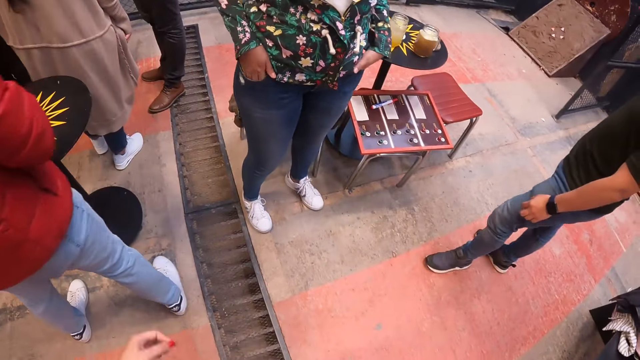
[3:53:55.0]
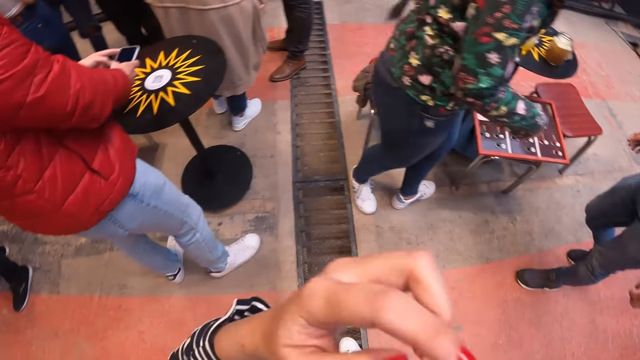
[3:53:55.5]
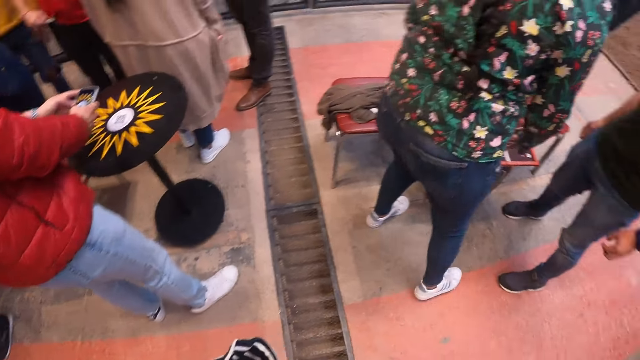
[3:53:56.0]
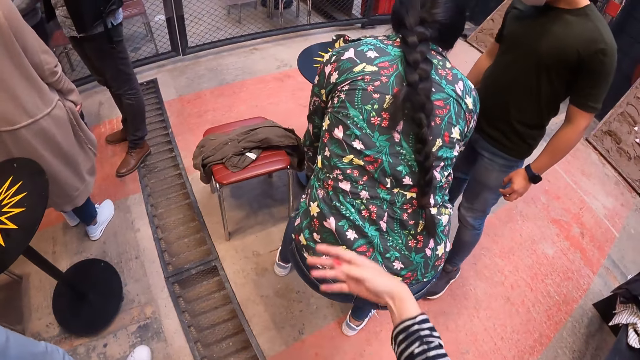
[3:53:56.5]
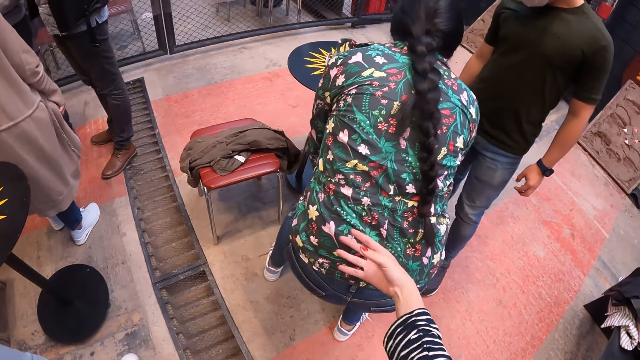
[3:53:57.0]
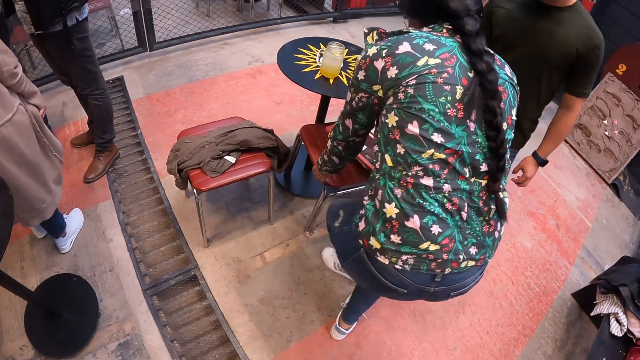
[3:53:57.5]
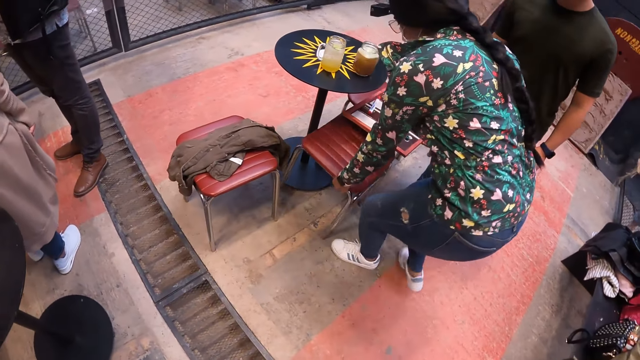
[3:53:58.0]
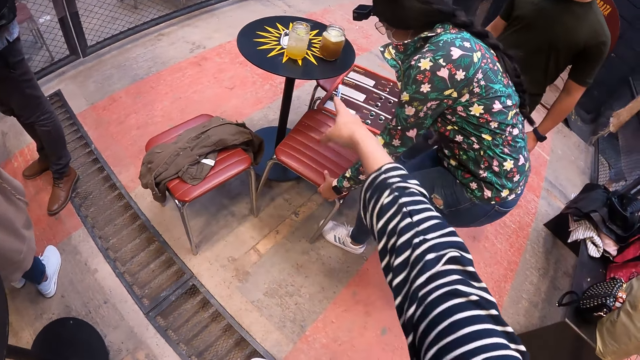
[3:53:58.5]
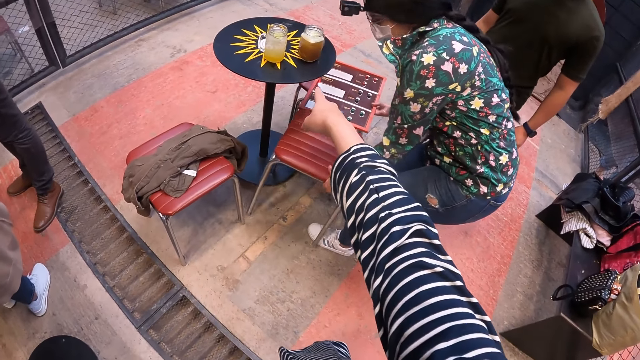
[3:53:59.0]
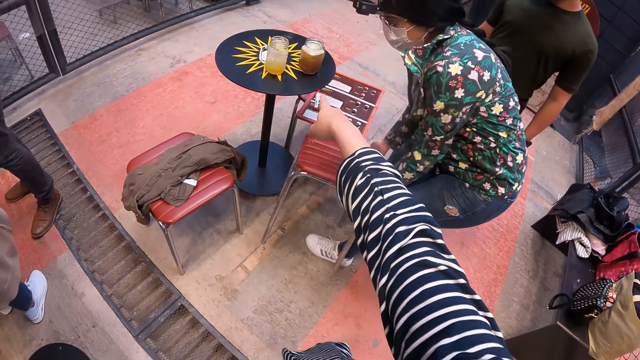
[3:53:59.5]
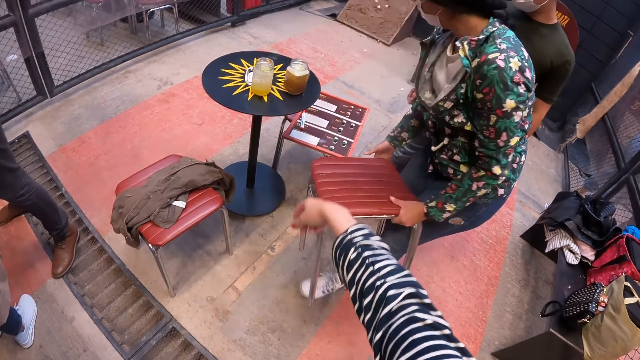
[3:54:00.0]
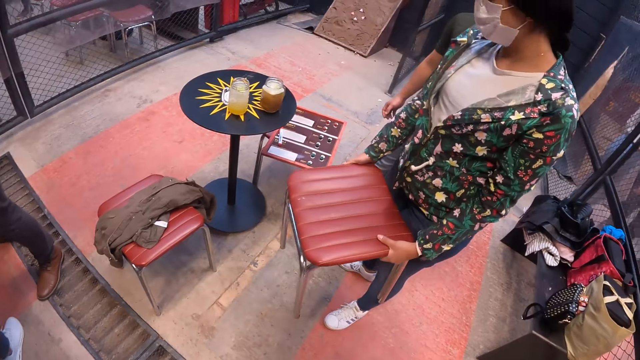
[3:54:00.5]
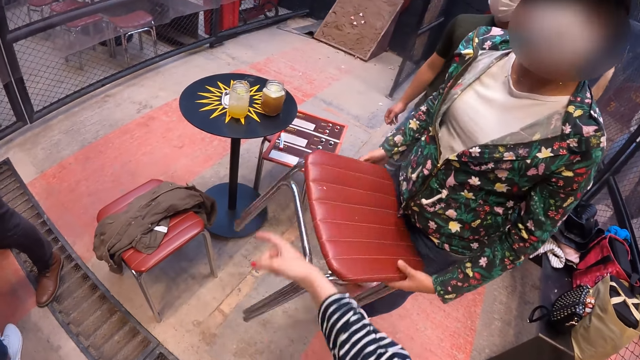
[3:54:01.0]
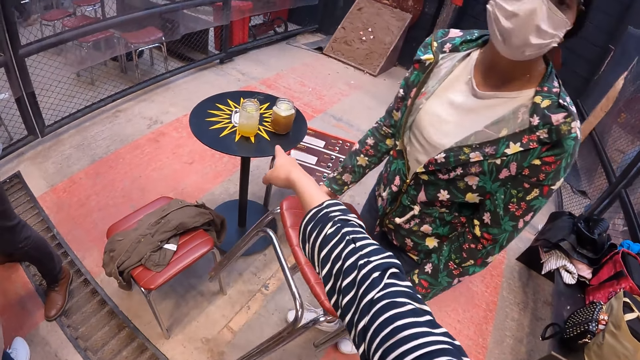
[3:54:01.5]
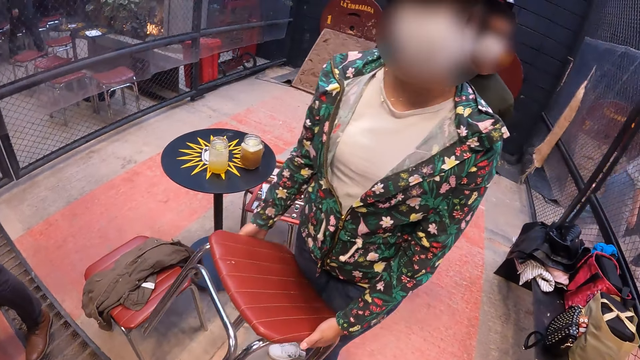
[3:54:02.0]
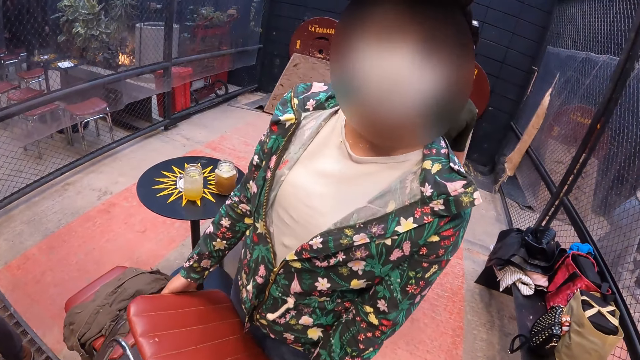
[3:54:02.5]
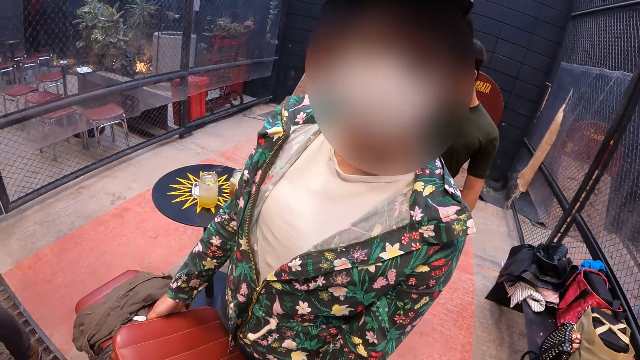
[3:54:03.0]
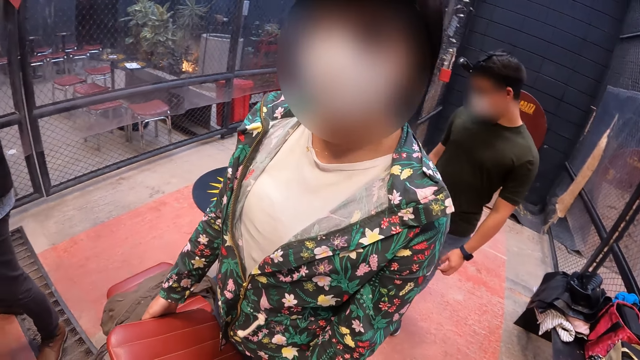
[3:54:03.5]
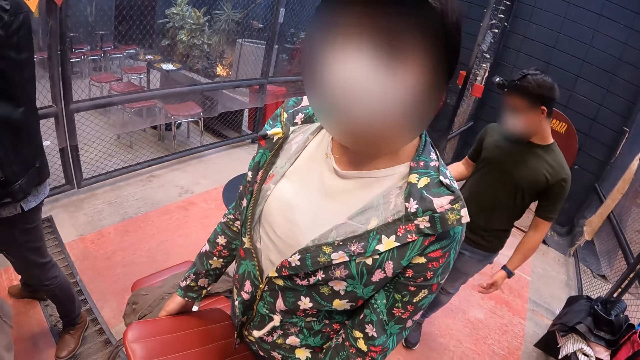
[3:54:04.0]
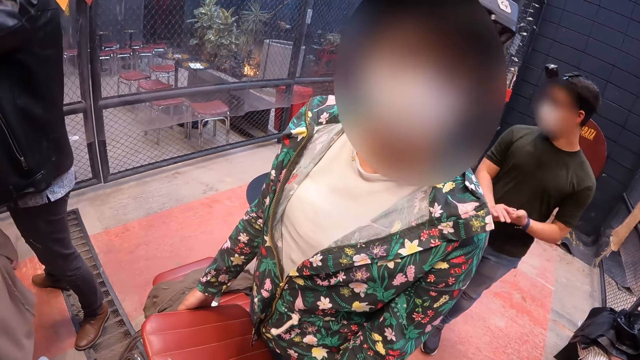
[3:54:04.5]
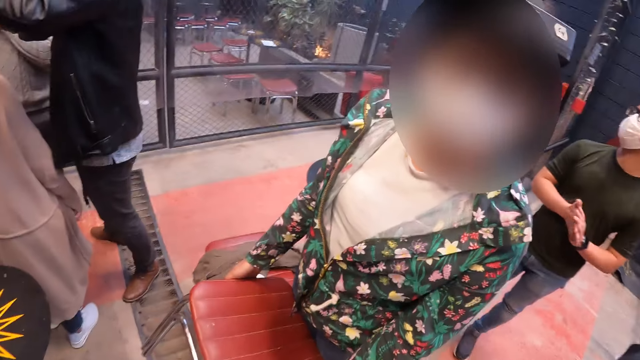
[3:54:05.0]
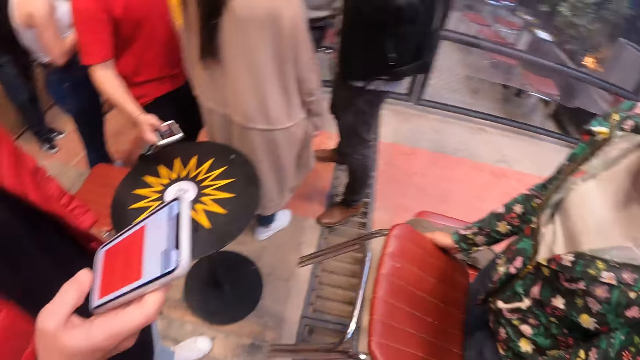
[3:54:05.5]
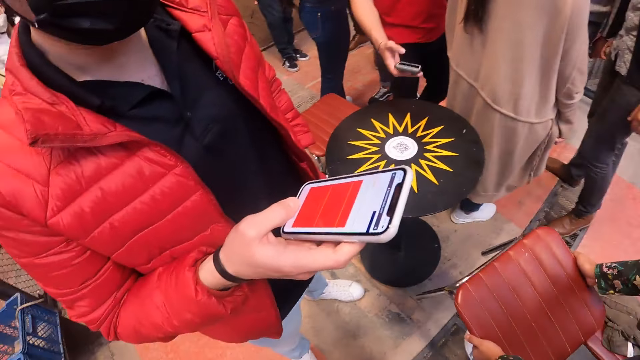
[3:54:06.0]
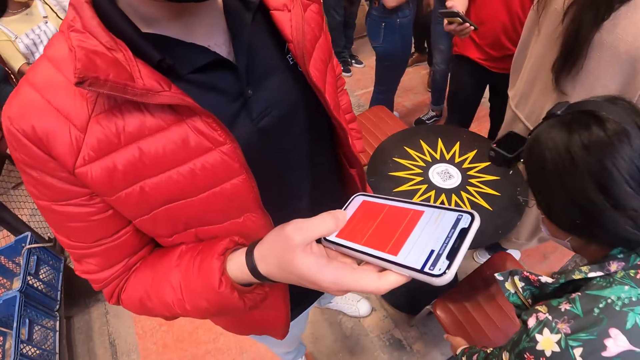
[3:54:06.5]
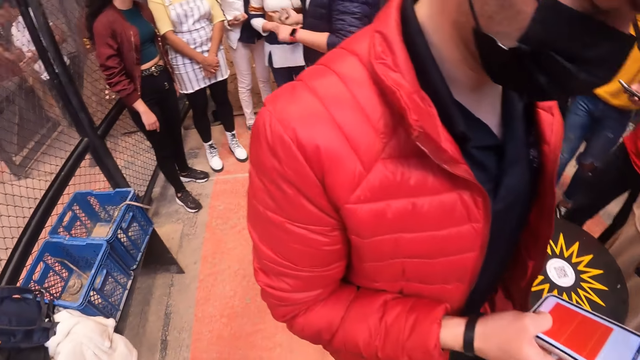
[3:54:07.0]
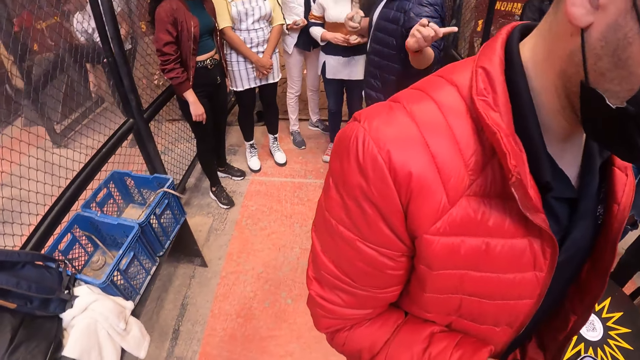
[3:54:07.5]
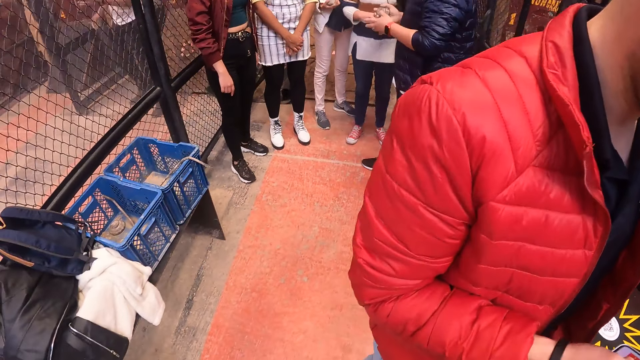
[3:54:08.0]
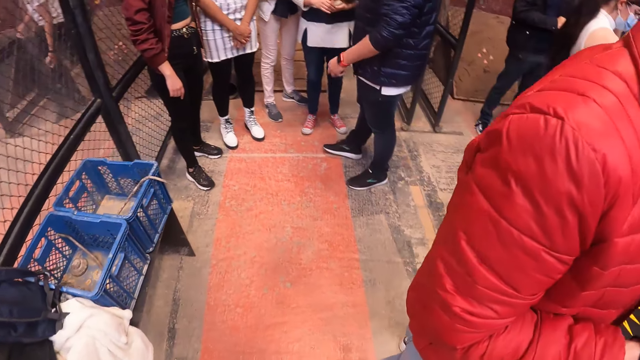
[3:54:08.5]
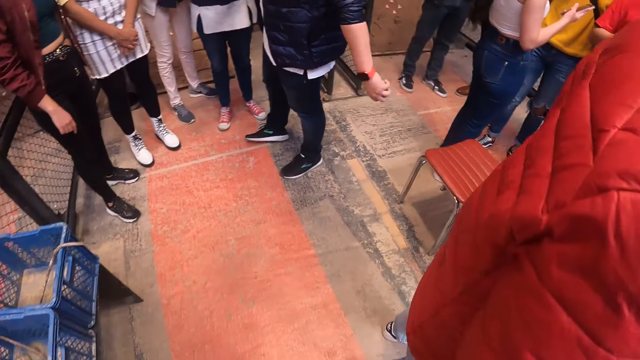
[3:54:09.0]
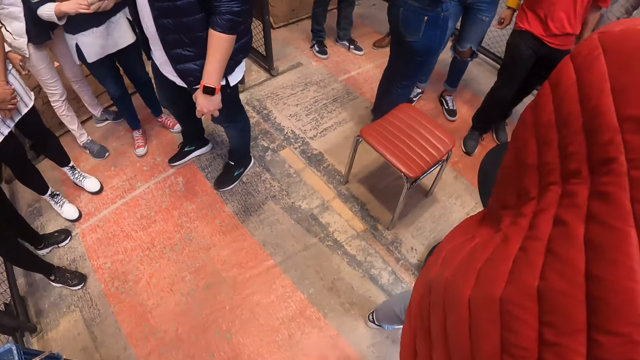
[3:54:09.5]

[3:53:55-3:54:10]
The man takes a picture of a table in the game center with the phone in his hands. The camera wearer moves her hand. She taps the woman with her right hand. The woman holds the game board in her right hand. The camera wearer converses with the woman. The woman pulls a stool, picks up the stool in the game center from the floor with her left hand, drops the game board in her right hand on the stool, holds the stool with both hands and carries the stool. The woman converses with the camera wearer. The man operates the phone in his right hand with his right hand. The woman drops the stool in her hands on the floor in the game center. Another man converses with a group of people.

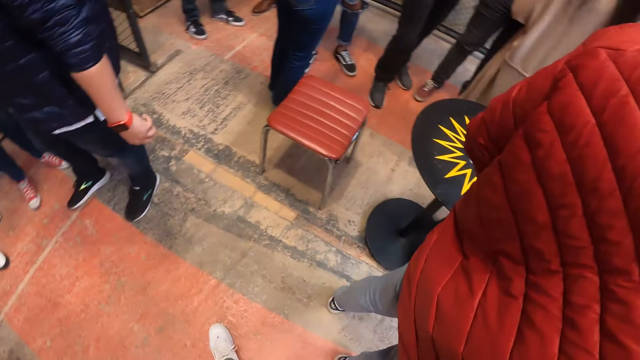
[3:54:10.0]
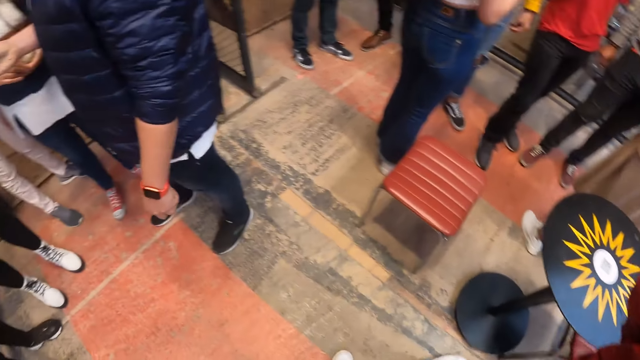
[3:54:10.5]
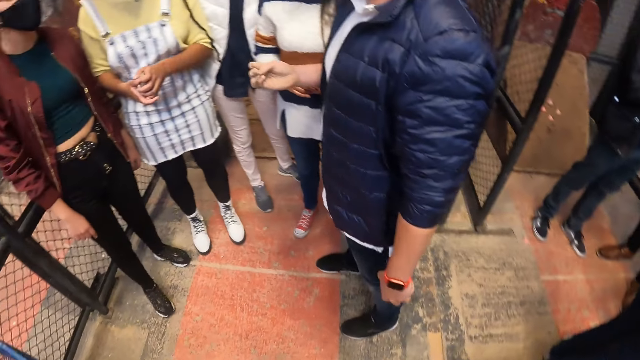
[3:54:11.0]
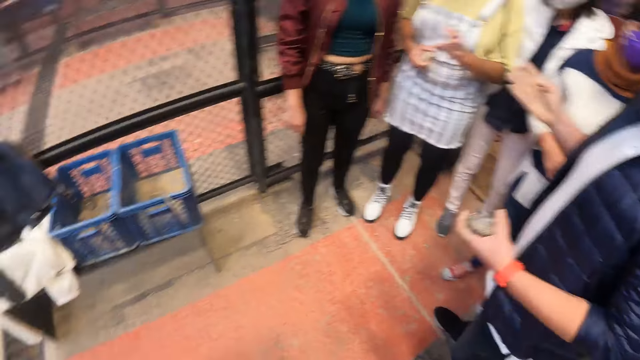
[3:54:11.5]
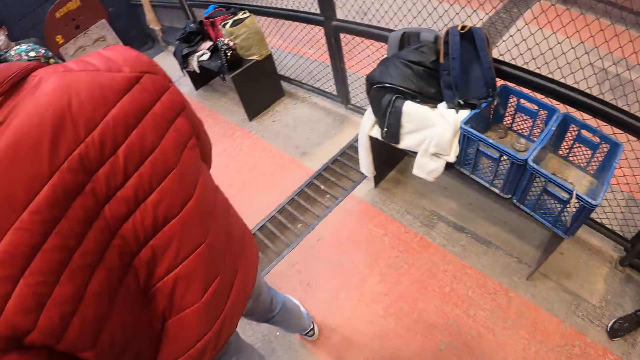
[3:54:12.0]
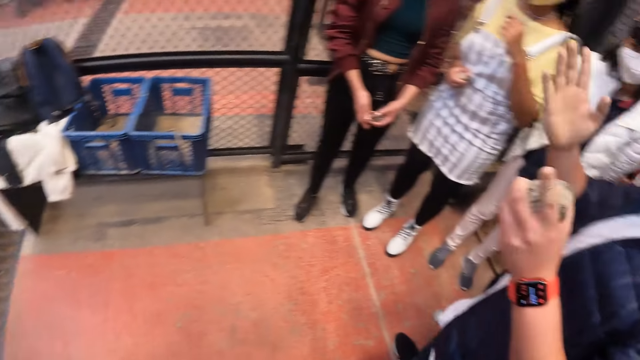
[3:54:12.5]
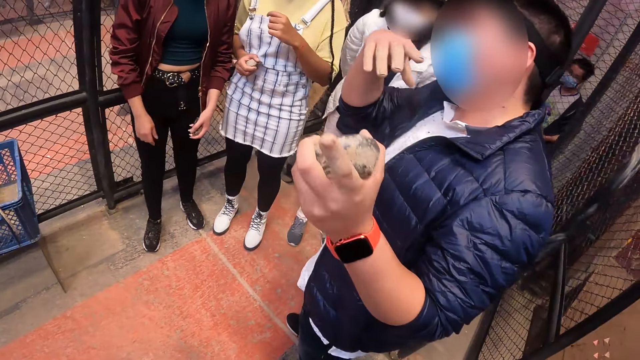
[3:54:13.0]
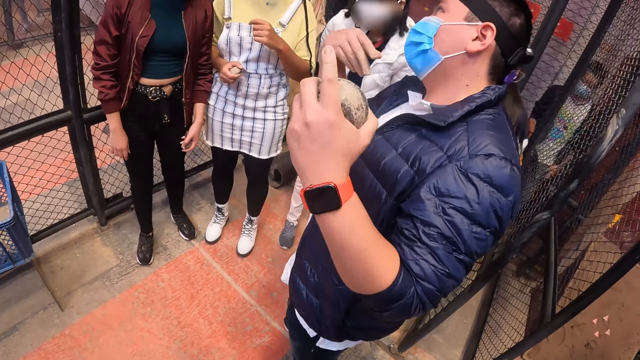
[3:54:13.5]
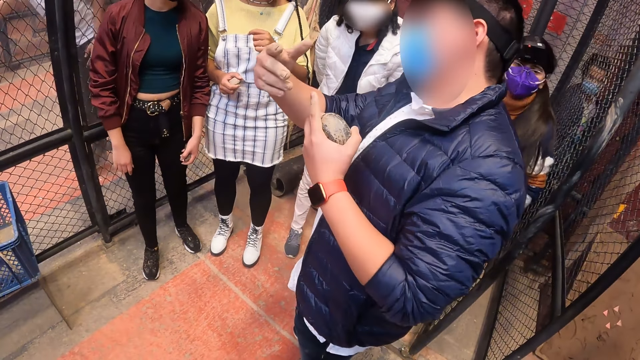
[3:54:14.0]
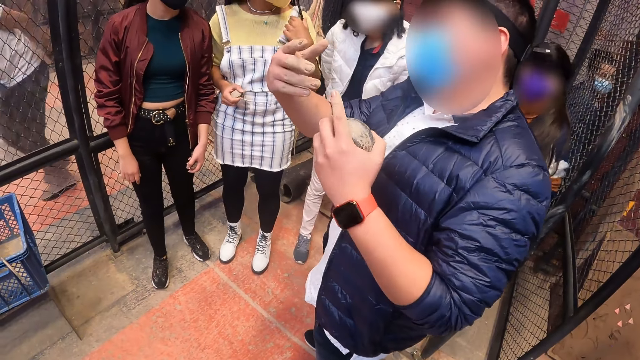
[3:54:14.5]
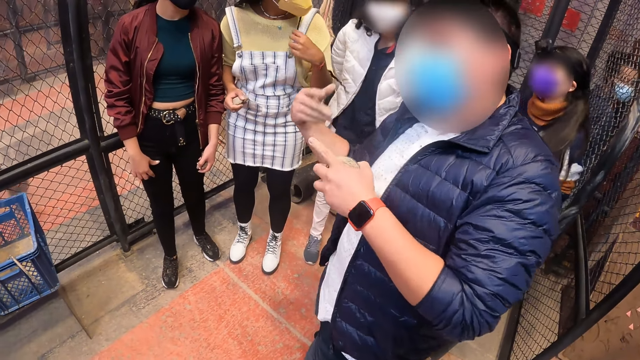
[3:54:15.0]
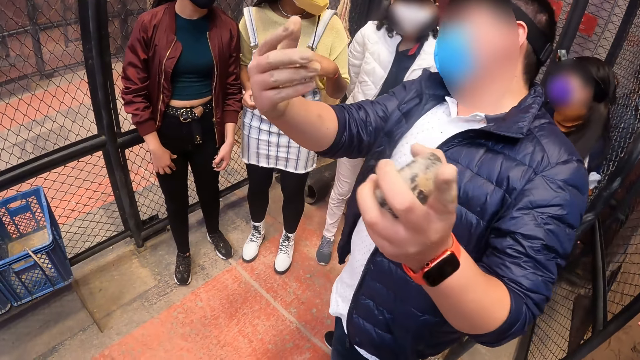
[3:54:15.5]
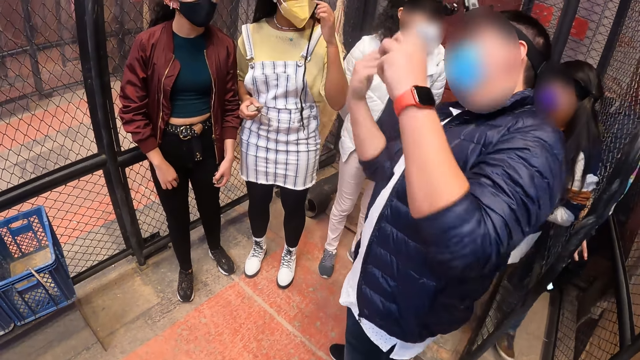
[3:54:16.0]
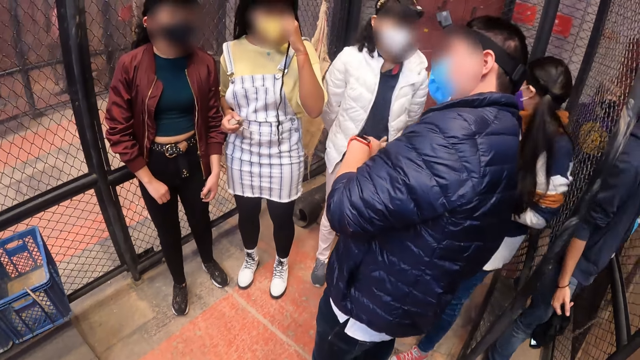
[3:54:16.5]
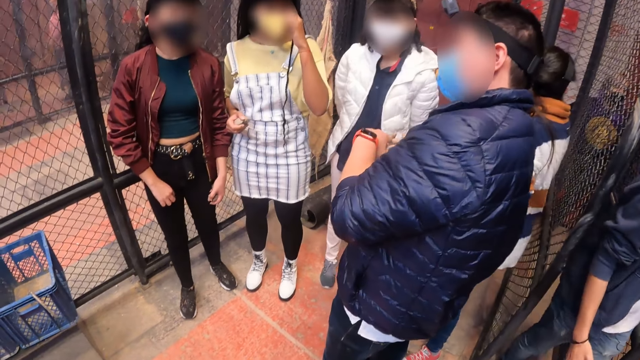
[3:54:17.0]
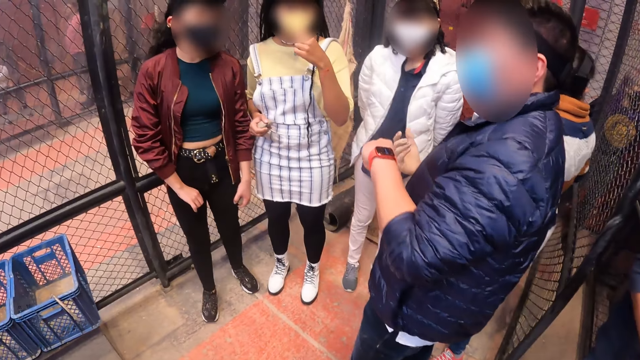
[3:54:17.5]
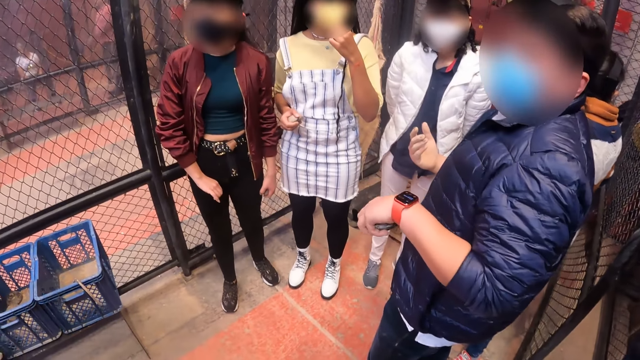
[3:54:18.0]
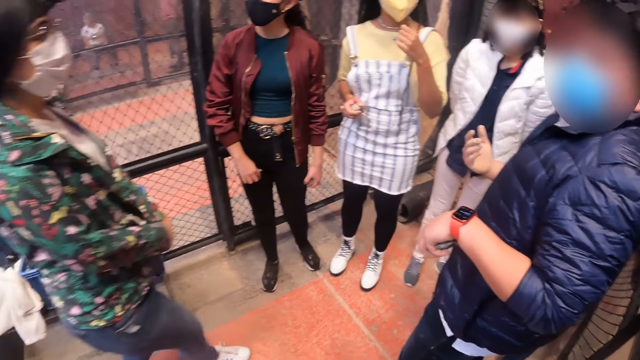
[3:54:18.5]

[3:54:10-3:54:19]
The camera wearer looks around. A woman rubs her face with her left hand. The woman adjusts a facemask on her face with her left hand.
